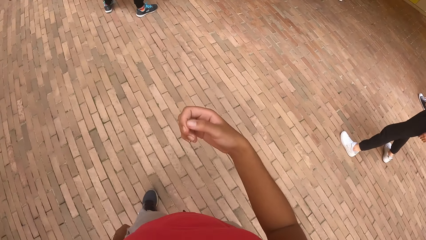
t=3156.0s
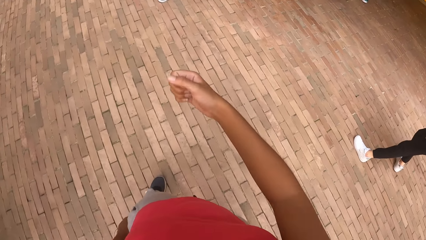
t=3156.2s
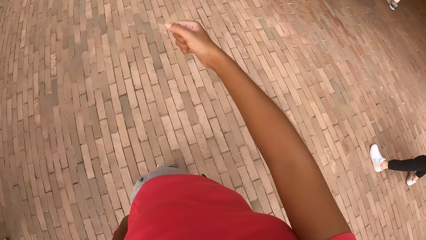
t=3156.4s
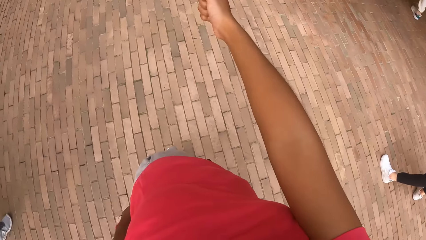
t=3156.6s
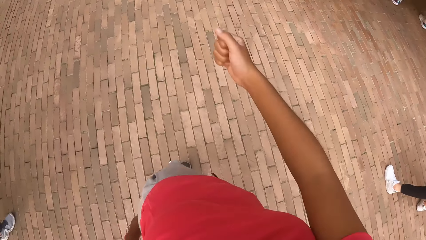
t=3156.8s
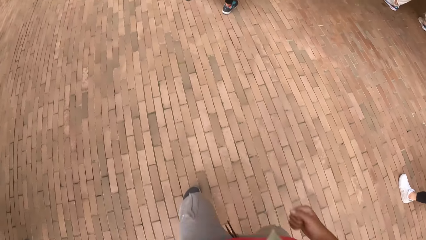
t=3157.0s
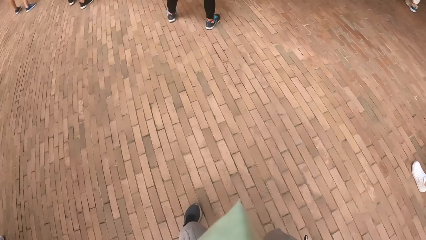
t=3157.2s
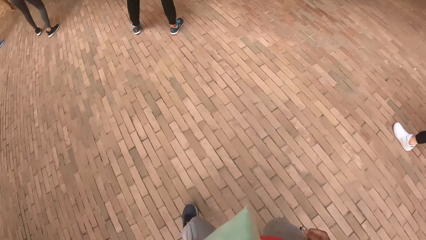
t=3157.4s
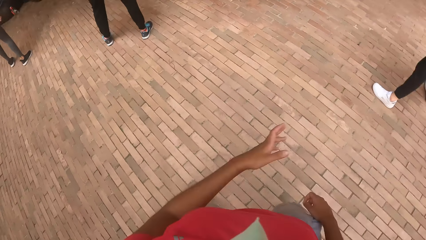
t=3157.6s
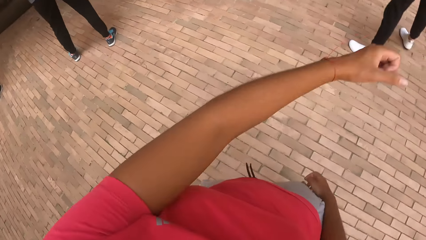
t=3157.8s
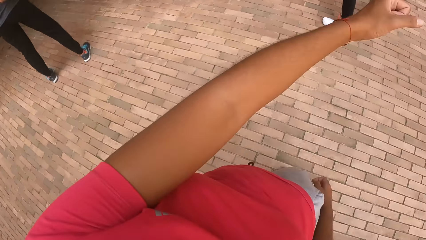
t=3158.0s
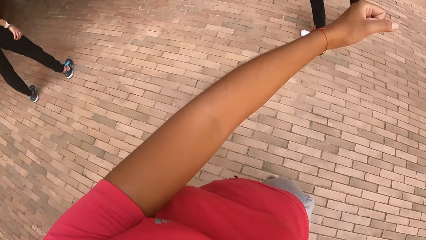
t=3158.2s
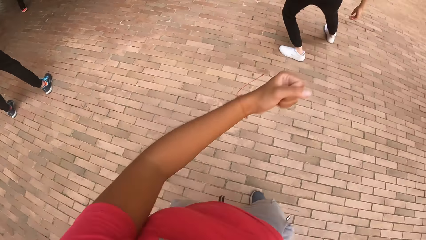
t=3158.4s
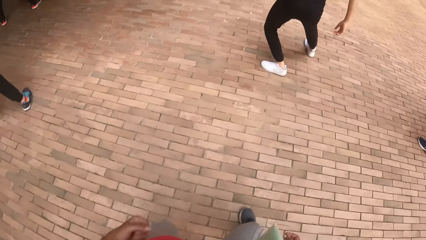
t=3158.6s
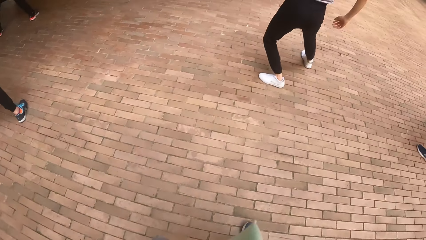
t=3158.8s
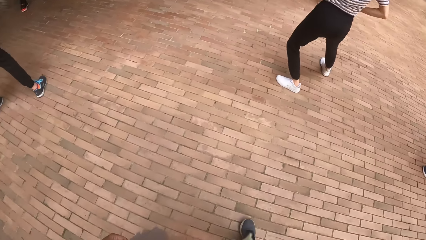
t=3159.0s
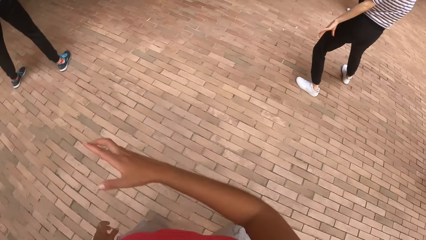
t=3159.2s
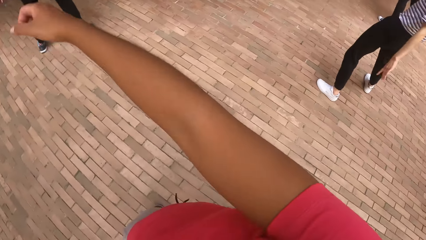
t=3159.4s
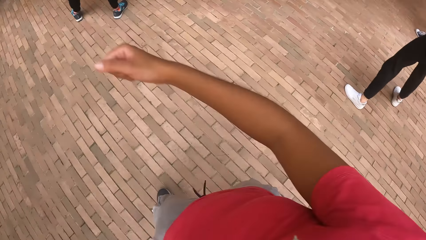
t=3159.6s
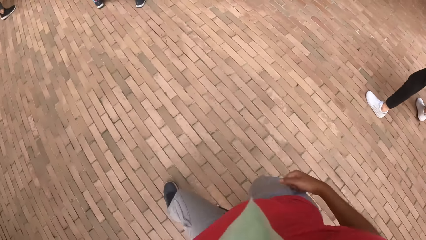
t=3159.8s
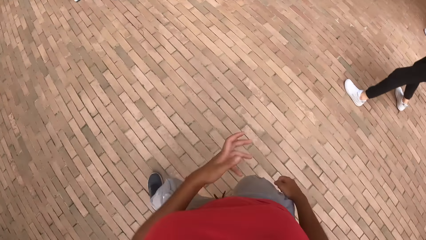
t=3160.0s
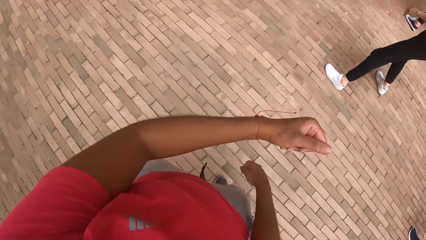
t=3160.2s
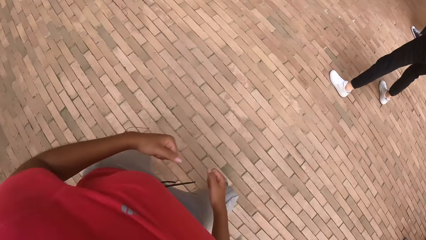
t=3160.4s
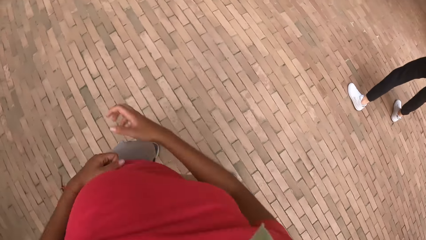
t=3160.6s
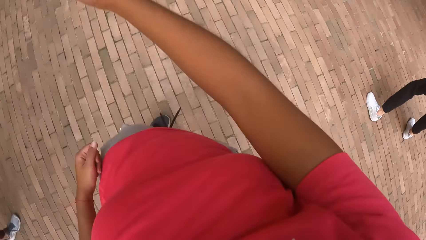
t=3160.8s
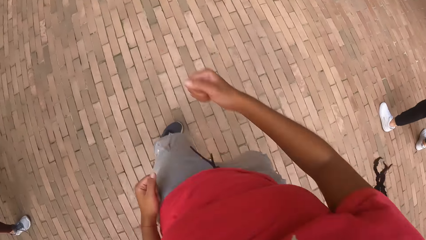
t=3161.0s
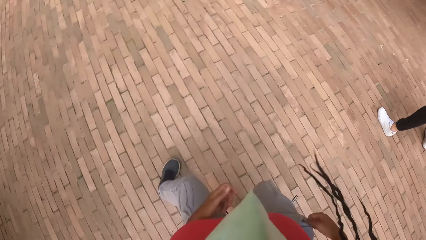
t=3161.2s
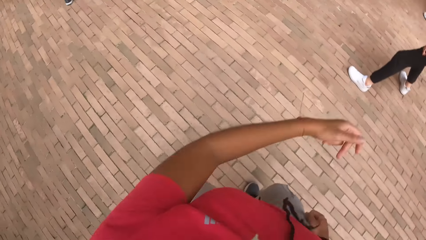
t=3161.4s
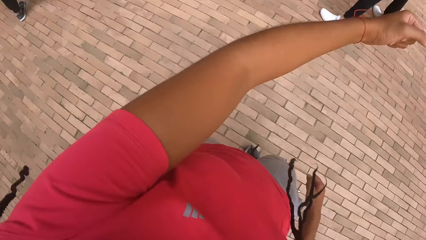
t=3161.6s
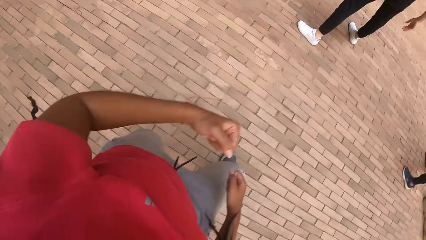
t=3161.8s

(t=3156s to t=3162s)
The camera wearer moves the body in another style.

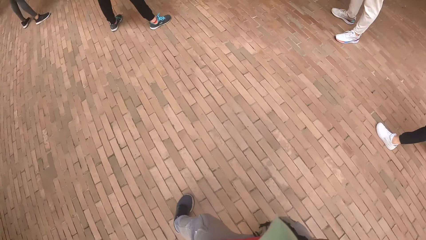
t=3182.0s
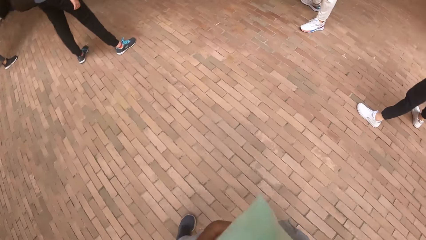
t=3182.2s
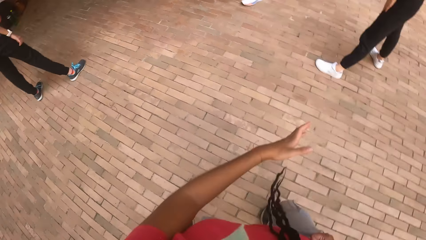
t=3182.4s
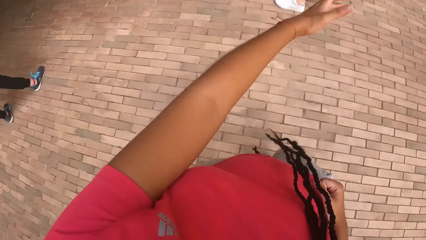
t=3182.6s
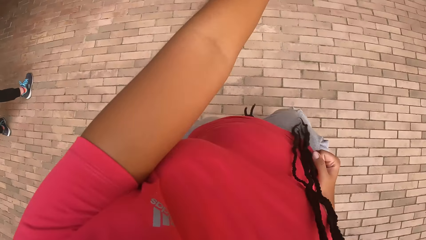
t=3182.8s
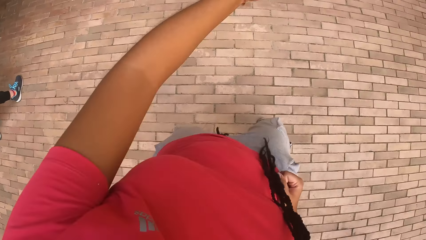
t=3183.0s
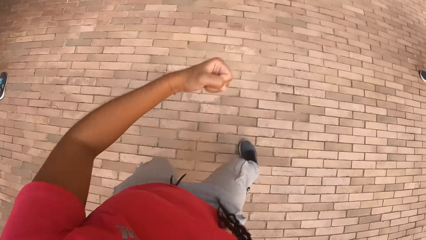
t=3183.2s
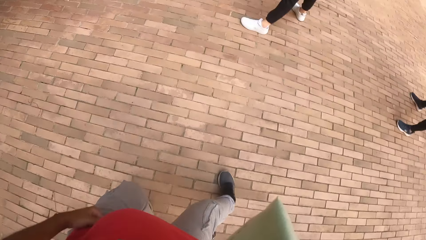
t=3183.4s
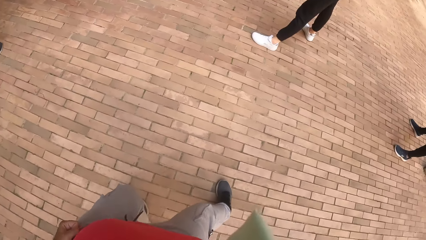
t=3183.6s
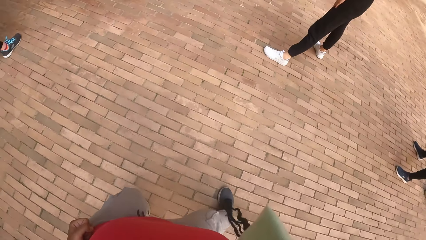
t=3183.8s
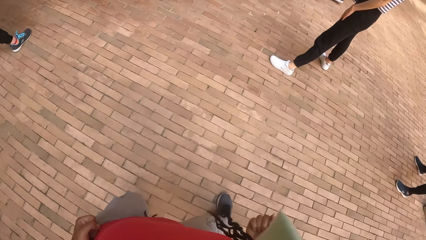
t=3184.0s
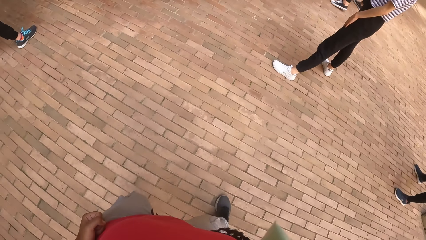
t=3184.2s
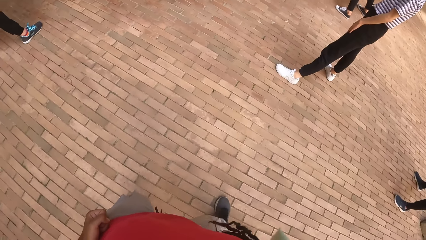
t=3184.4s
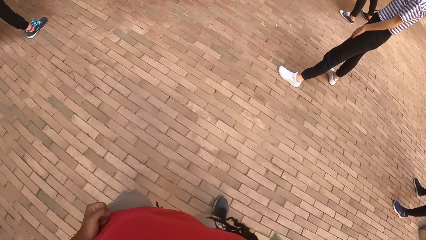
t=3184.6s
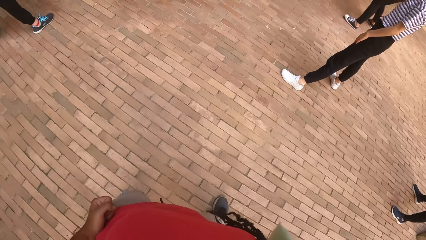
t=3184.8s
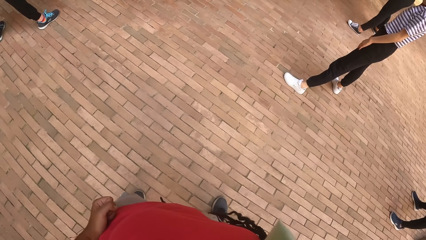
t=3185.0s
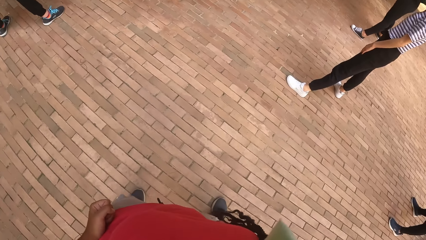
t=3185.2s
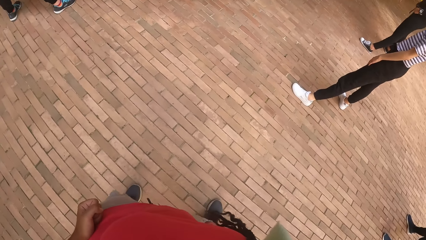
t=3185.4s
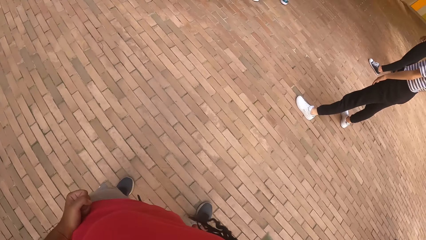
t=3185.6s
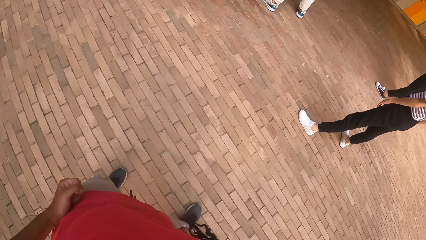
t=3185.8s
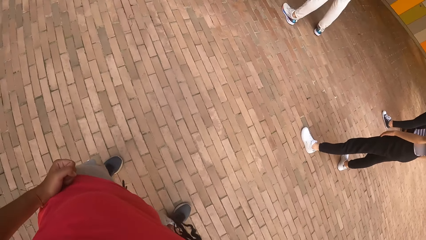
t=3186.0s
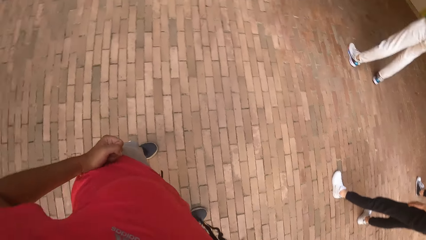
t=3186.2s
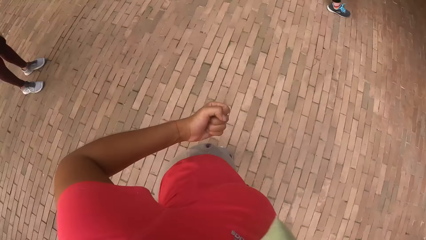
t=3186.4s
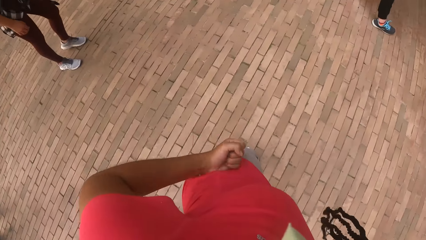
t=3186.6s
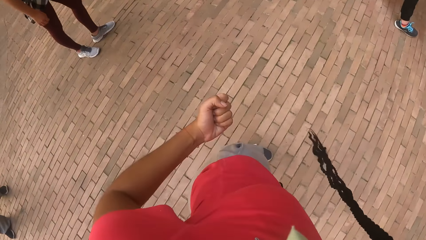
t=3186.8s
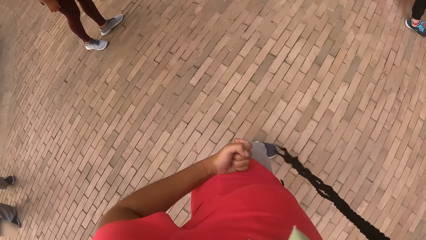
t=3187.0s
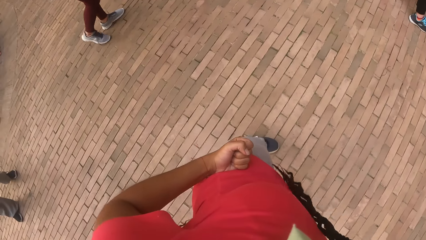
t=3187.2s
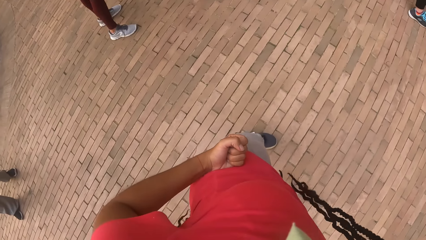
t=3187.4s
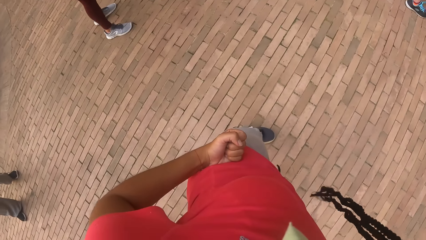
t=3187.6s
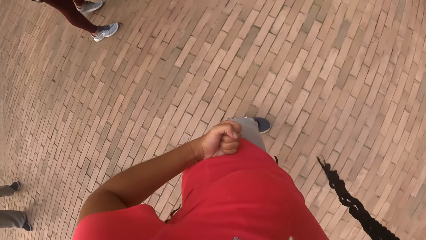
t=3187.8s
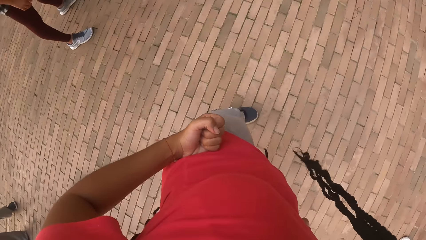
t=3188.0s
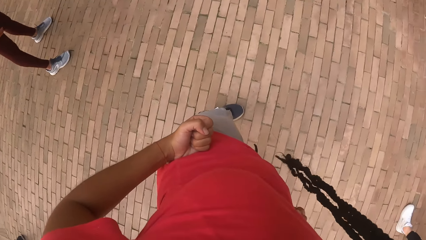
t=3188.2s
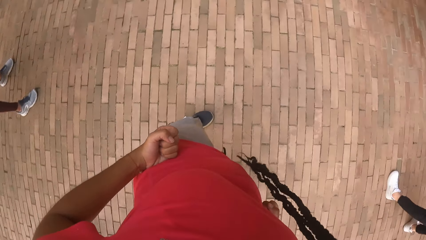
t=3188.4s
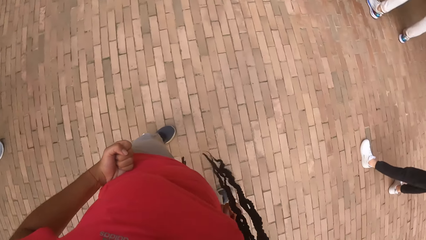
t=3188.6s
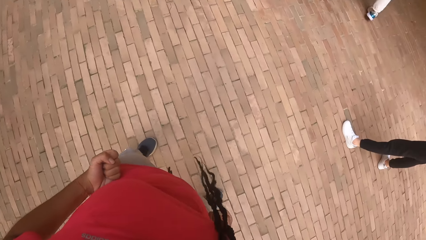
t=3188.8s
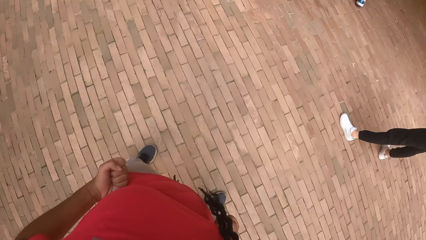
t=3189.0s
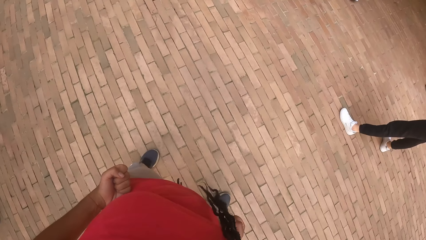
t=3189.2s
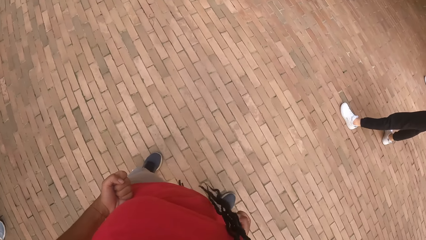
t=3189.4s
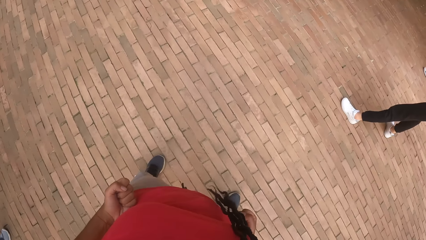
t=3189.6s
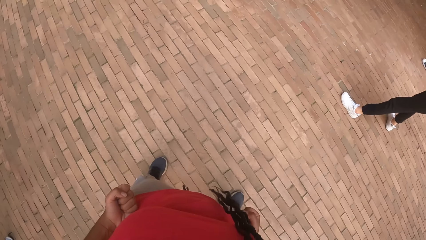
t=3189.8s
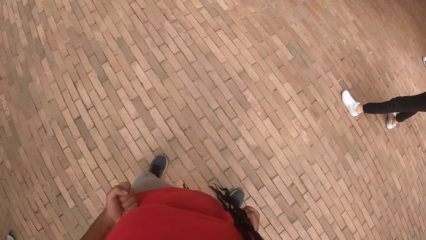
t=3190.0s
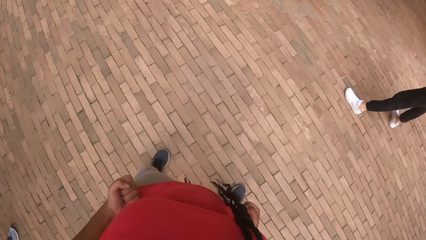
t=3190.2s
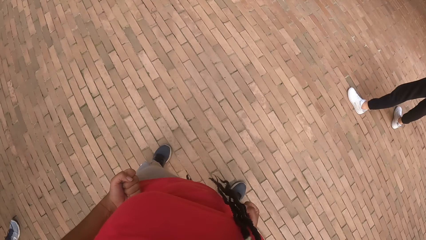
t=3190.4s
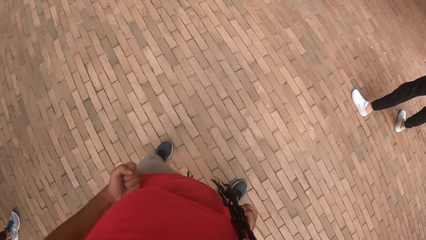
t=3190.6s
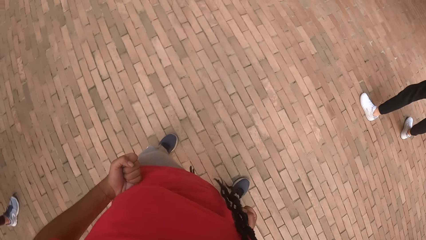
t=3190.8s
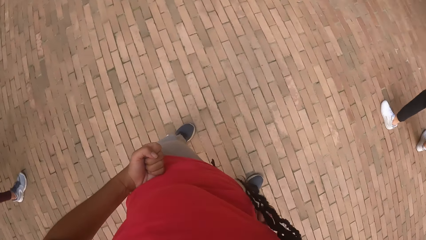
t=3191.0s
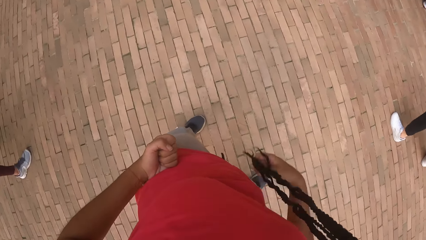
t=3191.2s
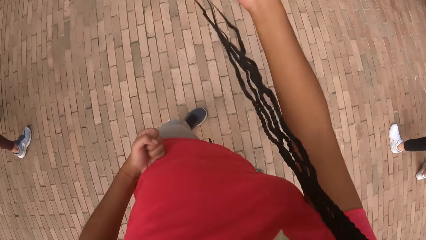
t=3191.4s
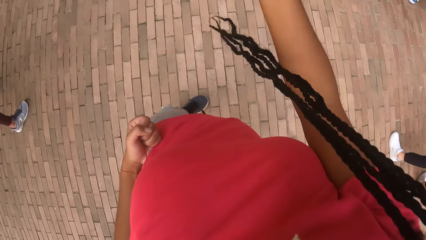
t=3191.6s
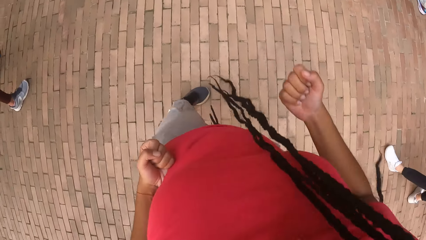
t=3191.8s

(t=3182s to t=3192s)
The camera wearer holds her waist line. She knocks her waist line.
